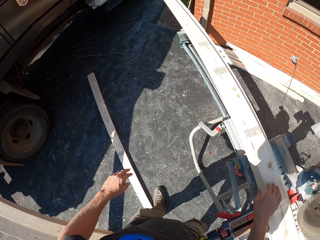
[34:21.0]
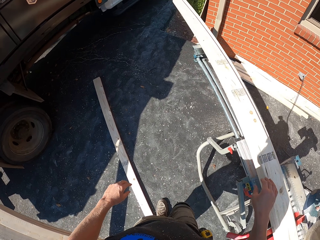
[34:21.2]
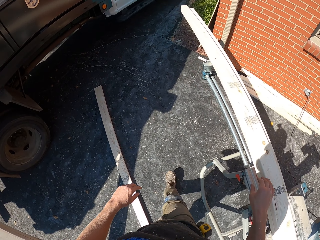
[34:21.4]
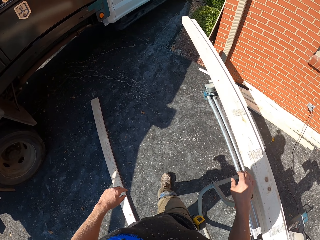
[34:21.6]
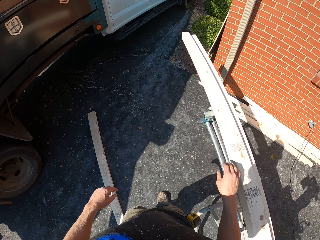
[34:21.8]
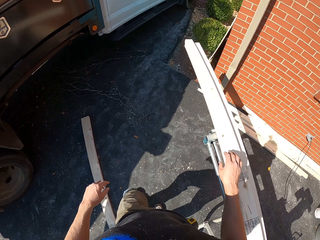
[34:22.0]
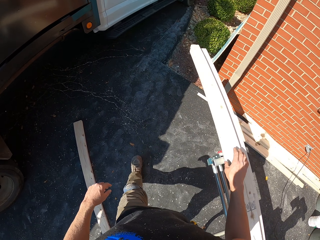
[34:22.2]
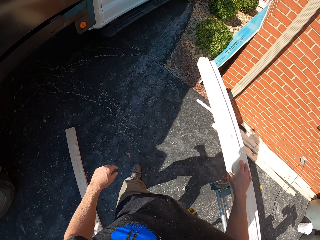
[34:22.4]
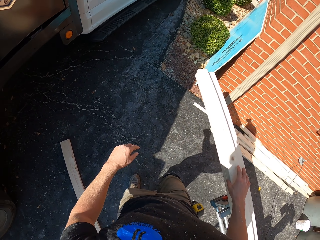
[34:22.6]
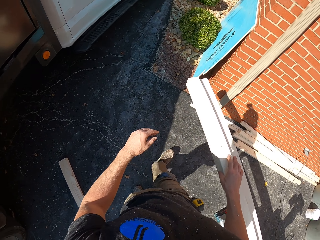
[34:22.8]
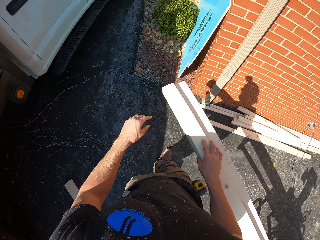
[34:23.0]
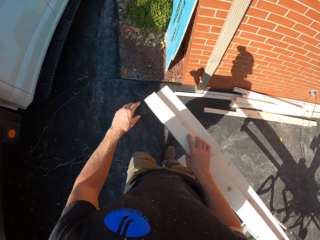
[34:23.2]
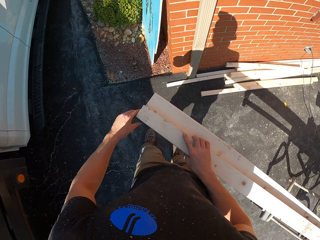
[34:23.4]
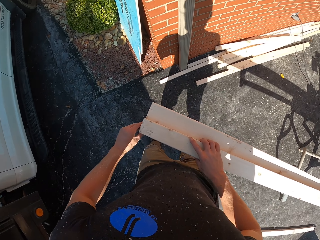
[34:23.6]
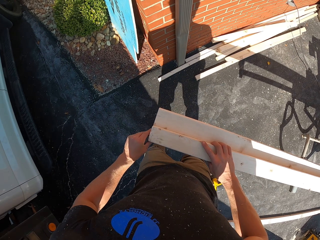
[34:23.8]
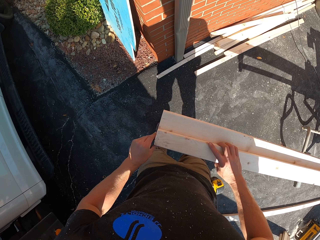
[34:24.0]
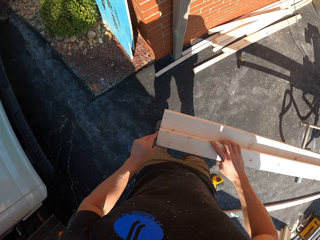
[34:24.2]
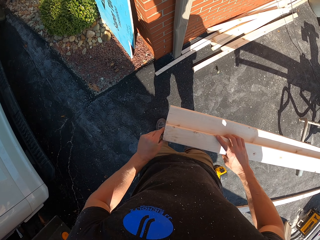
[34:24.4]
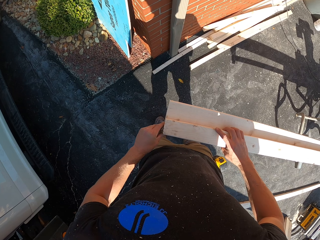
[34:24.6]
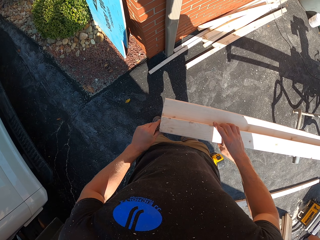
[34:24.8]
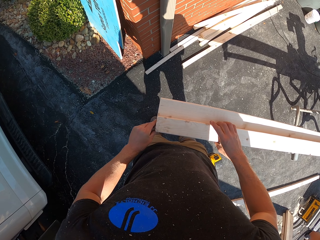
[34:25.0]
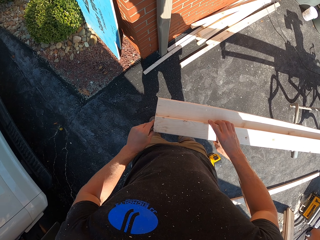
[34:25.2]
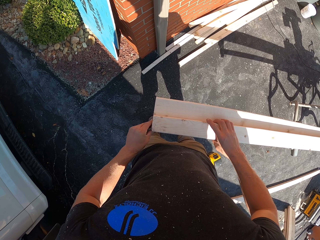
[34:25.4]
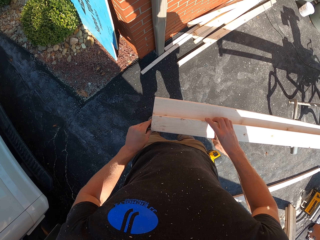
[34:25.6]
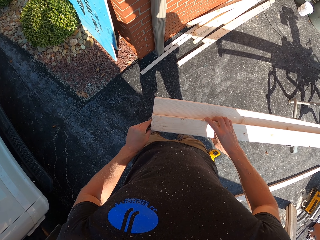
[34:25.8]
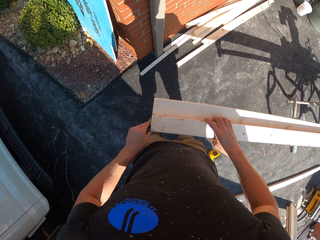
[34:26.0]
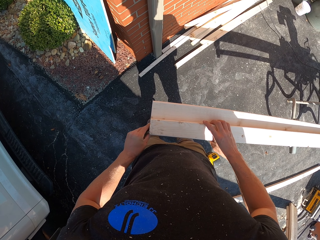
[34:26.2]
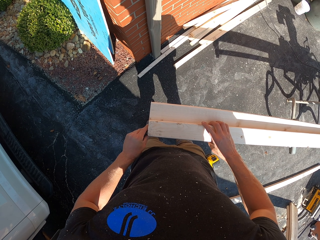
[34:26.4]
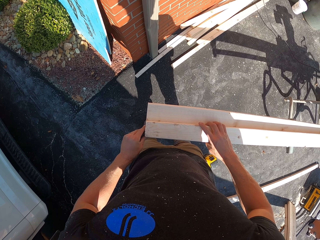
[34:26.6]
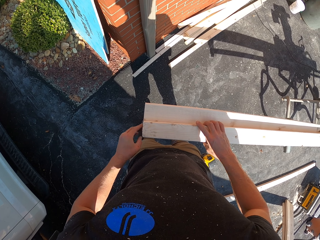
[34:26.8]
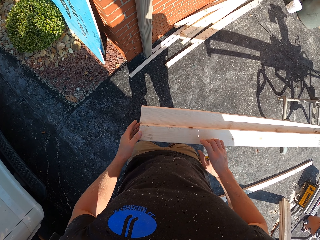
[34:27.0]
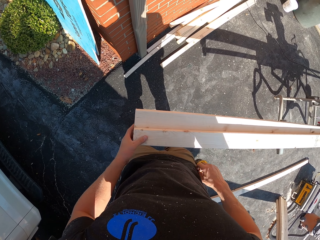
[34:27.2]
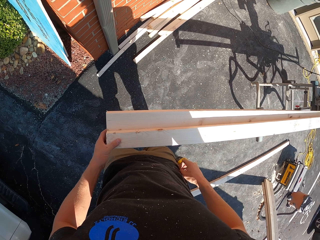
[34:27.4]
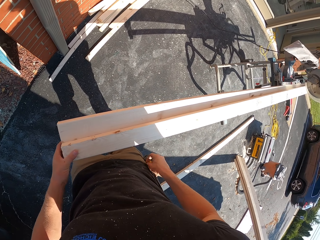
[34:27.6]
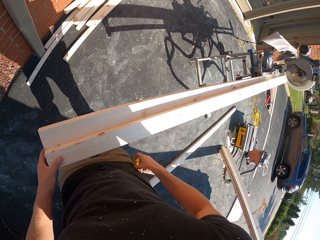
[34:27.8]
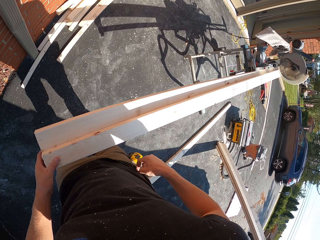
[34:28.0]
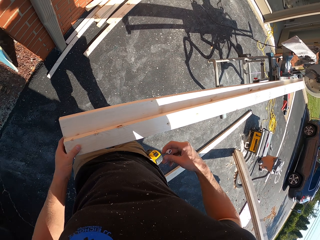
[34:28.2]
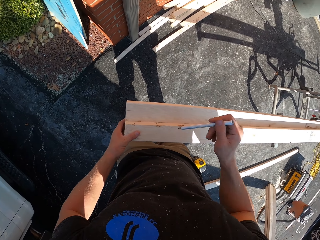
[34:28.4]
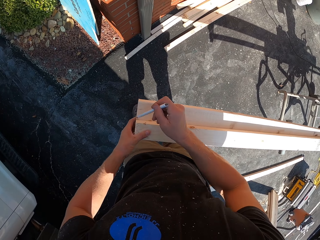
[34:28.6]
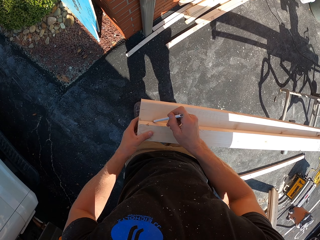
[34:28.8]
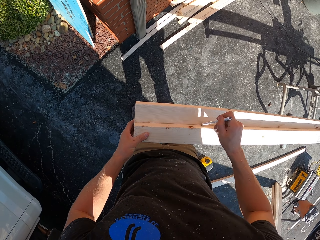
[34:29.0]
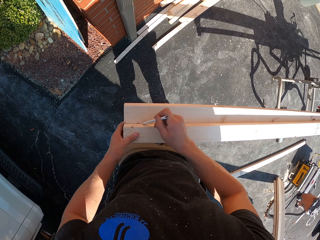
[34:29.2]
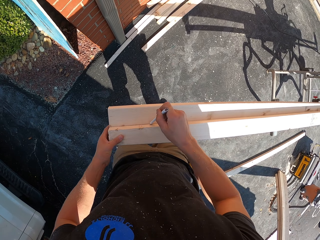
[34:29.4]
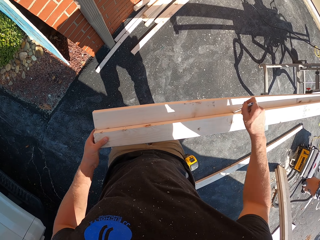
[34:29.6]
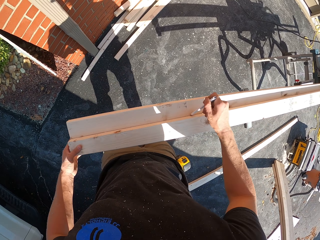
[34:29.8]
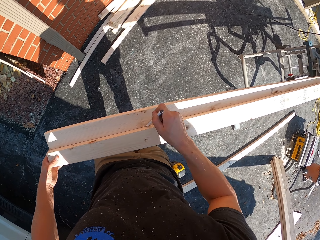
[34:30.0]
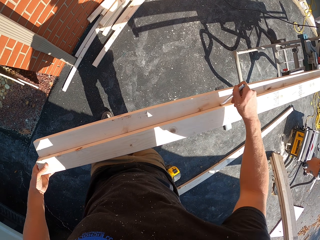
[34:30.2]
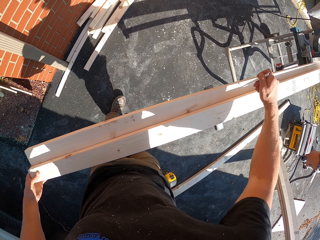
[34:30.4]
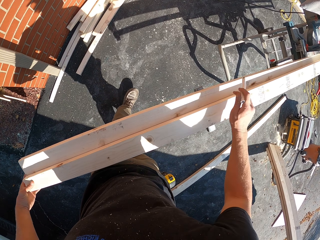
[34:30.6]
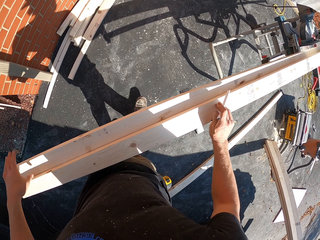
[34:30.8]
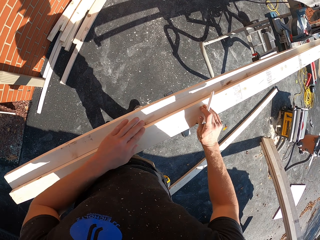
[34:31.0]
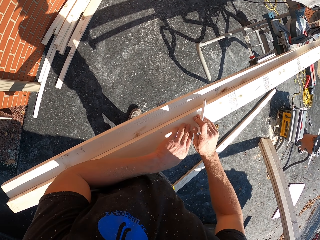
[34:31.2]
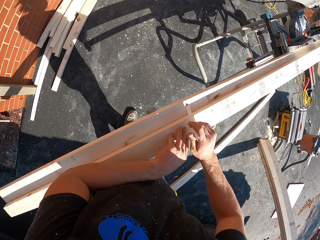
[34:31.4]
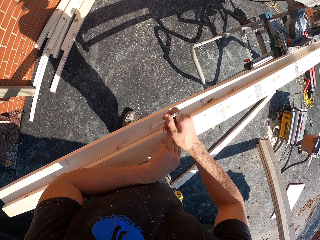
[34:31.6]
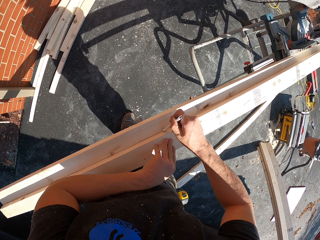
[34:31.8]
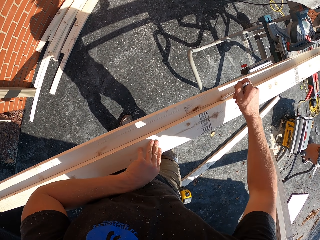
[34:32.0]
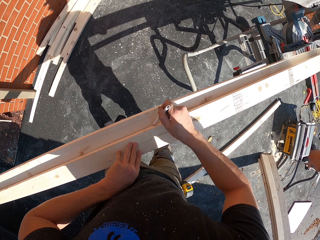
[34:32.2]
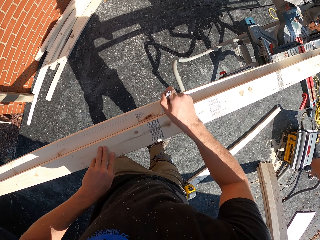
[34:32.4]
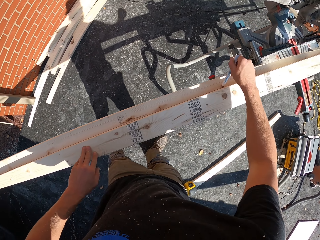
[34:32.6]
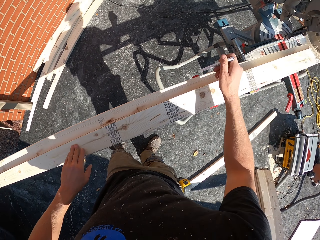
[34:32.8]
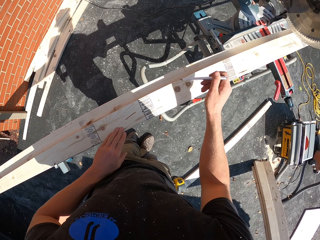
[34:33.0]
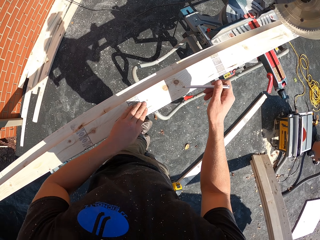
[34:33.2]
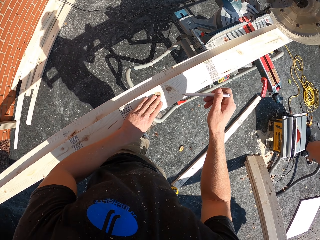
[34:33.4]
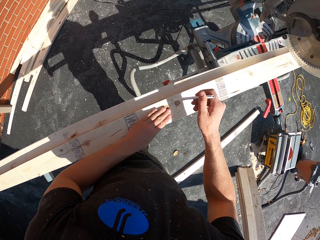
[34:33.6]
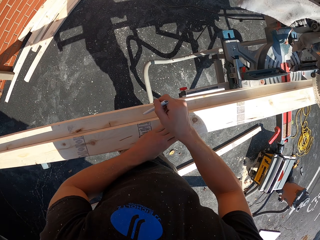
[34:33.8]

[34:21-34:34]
The camera wearer moves around. They align the wood with both hands. They take out a pencil or pen from the pocket with the right hand. They mark the wood with the pen on the right hand.

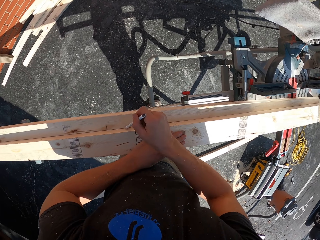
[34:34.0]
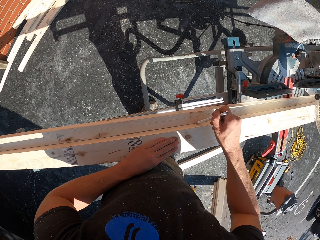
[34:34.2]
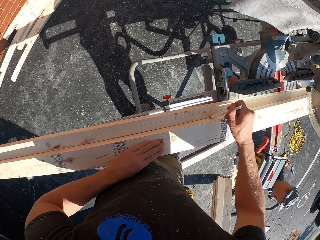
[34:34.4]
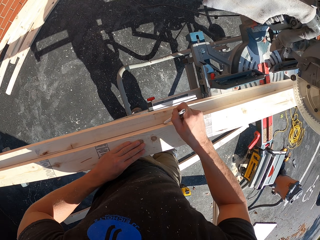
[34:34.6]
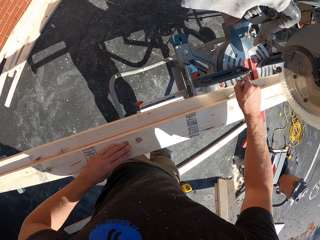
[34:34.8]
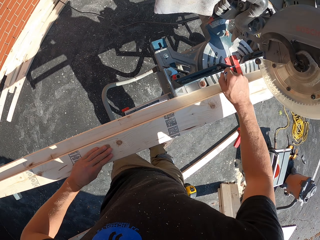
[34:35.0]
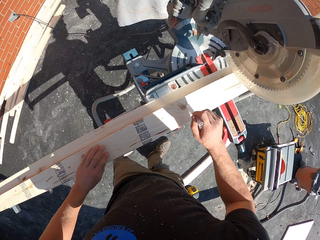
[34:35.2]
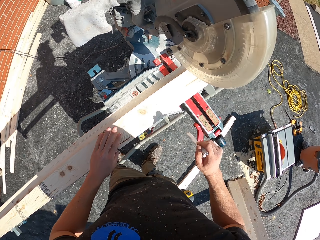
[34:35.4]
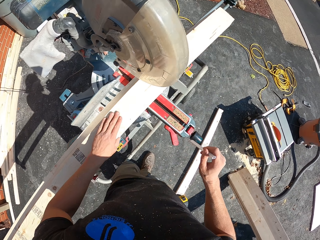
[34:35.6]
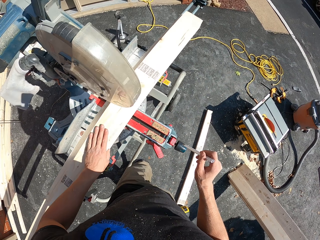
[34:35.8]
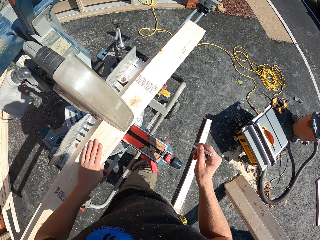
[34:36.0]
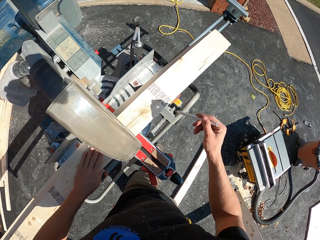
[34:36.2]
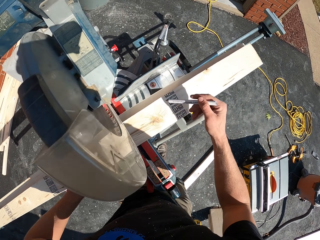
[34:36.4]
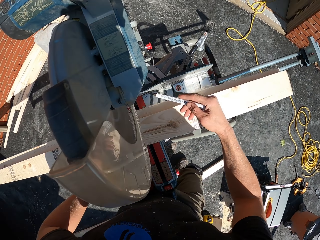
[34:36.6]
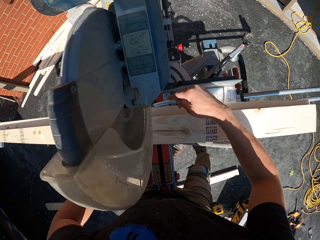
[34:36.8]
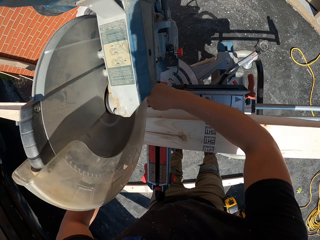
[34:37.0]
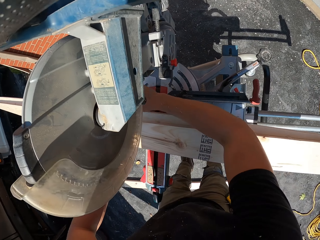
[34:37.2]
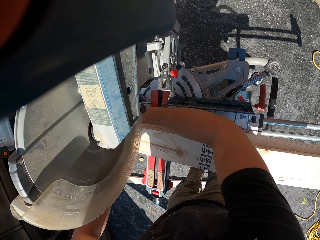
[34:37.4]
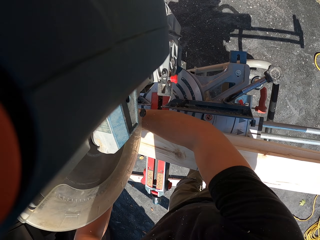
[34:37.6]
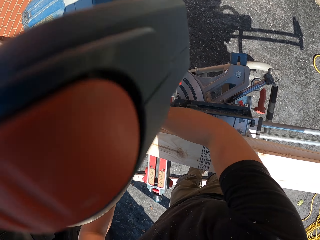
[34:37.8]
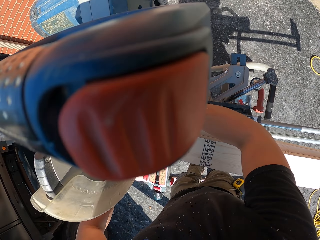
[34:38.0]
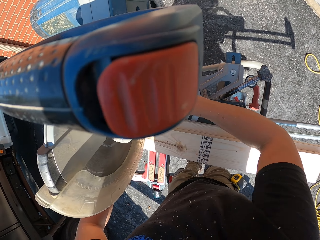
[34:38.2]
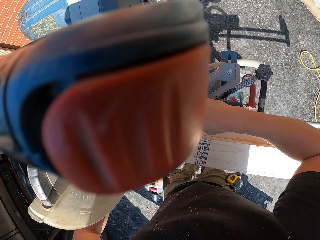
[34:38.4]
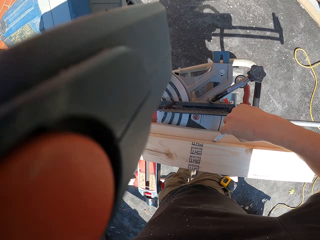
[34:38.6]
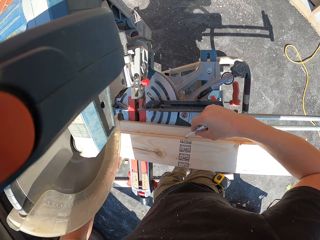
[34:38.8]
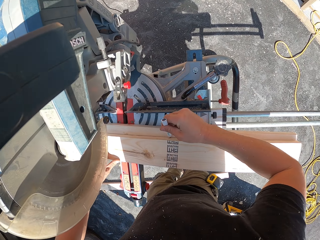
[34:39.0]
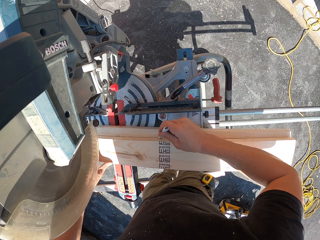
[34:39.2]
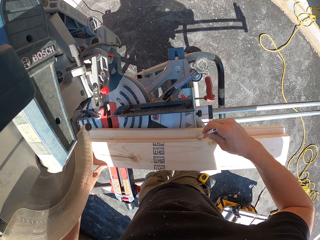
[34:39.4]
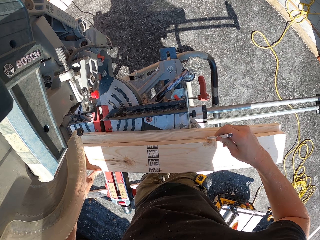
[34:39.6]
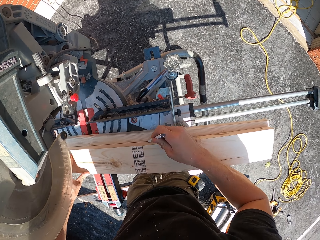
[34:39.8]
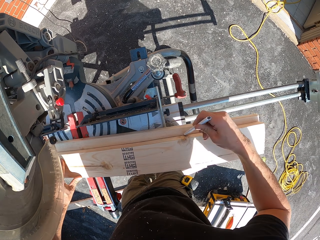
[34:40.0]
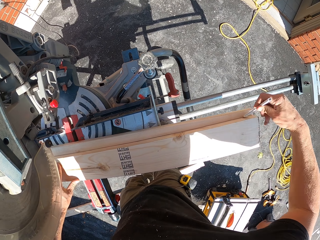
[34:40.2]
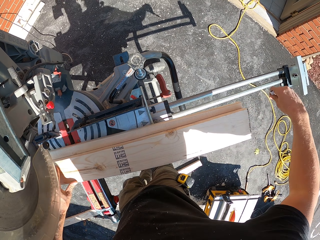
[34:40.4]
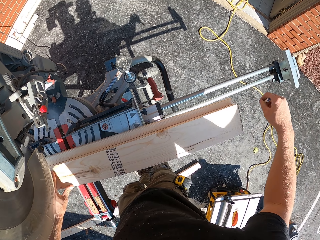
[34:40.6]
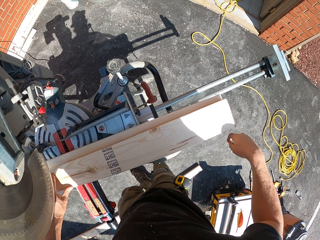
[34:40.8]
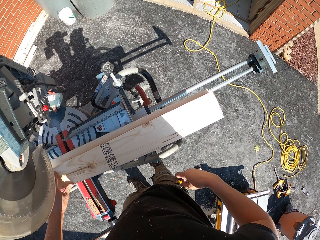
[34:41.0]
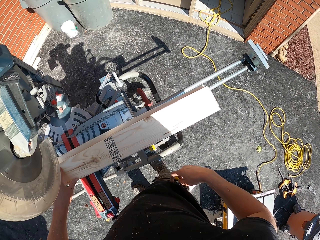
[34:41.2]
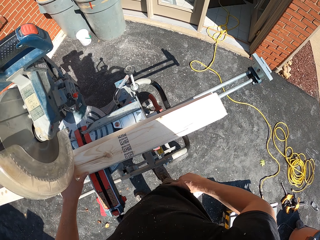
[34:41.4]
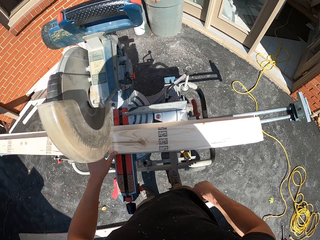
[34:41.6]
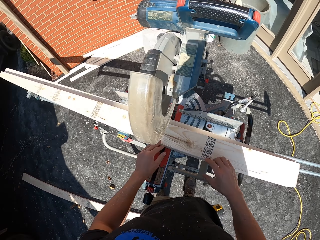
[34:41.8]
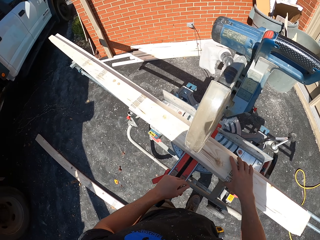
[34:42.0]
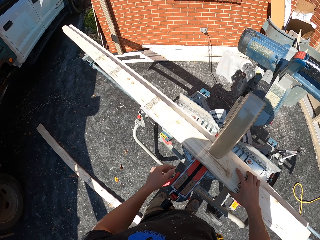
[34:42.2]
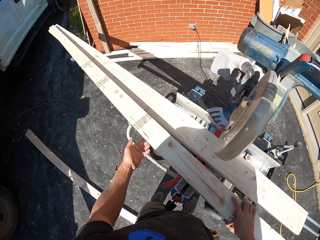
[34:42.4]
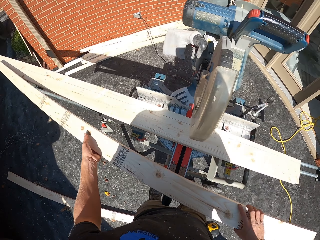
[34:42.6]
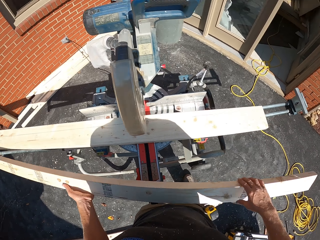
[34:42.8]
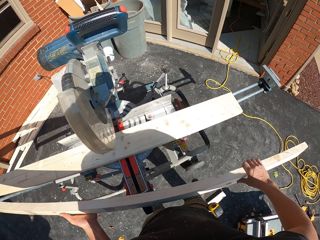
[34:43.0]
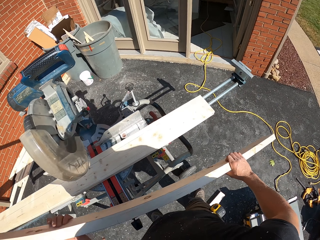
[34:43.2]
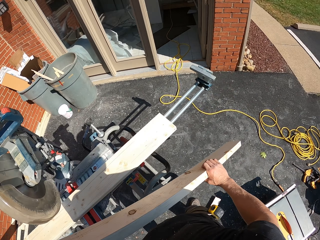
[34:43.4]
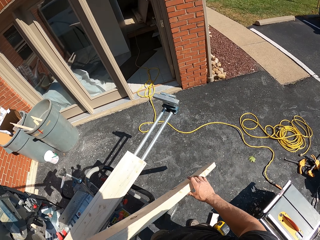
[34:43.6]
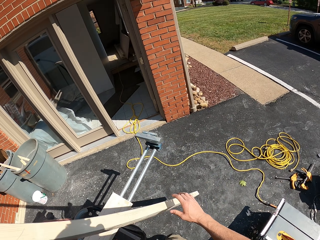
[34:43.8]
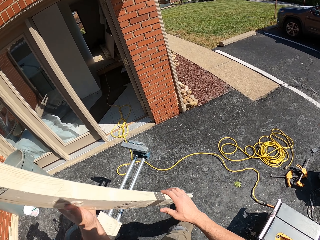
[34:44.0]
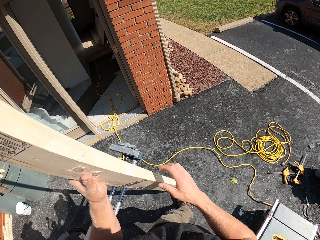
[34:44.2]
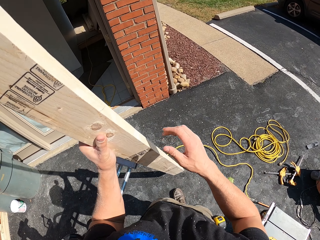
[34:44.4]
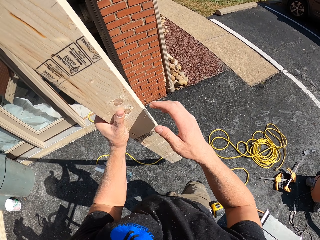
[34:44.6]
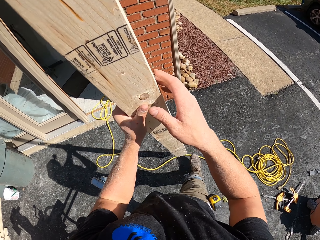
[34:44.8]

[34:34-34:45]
The camera wearer returns the pencil in the pocket with the right hand. They pick the wood from the machine with both hands.
